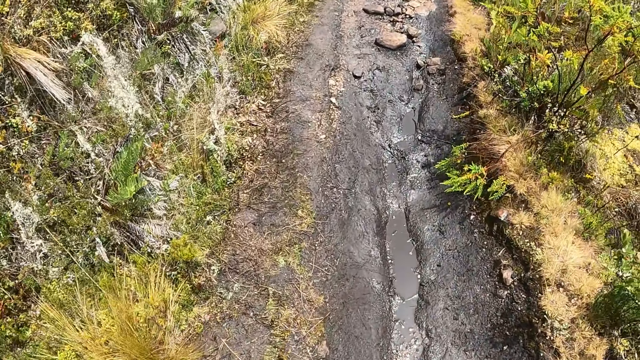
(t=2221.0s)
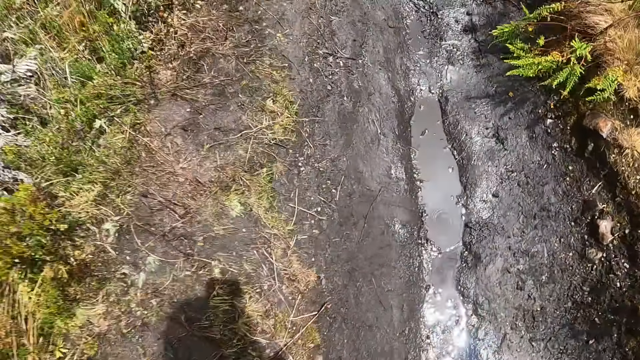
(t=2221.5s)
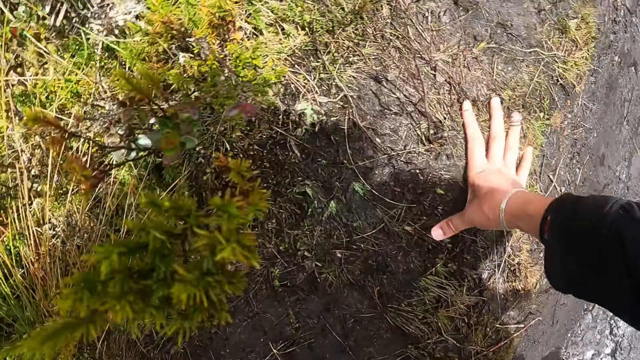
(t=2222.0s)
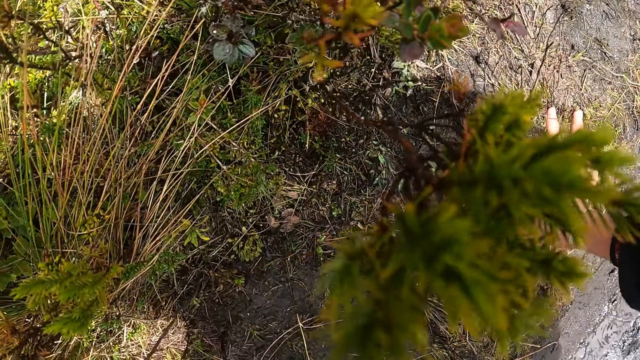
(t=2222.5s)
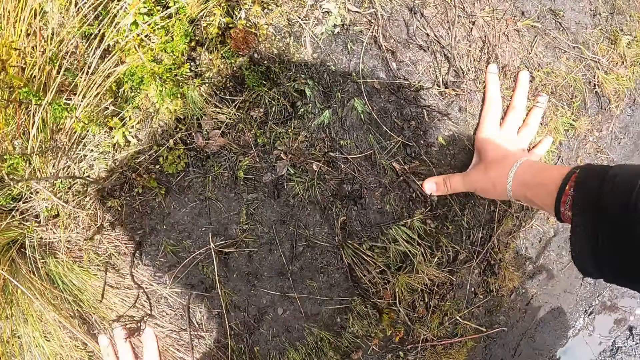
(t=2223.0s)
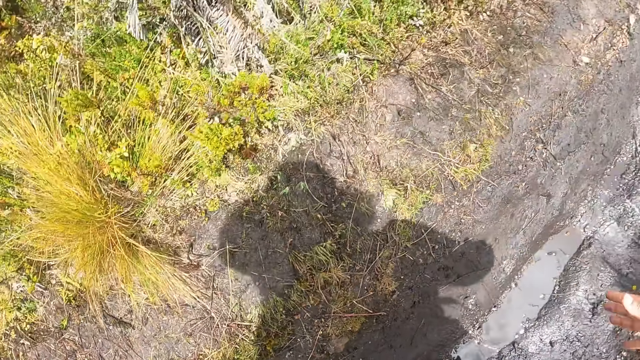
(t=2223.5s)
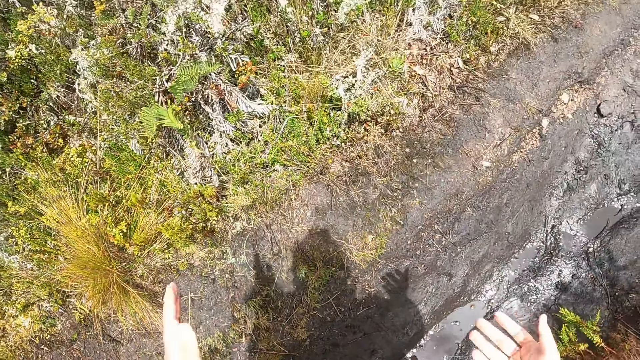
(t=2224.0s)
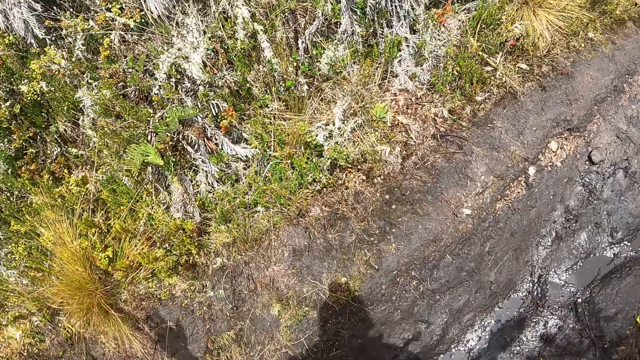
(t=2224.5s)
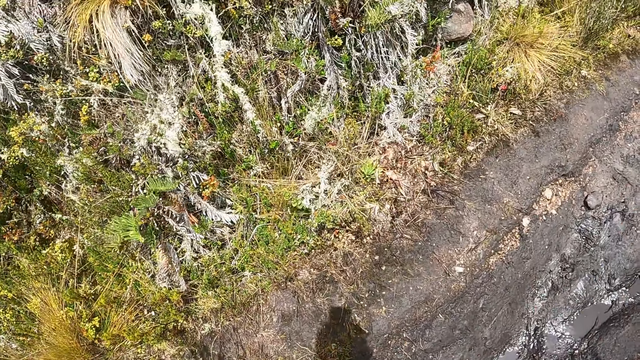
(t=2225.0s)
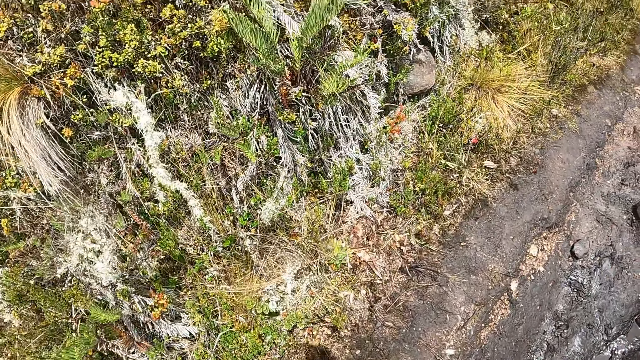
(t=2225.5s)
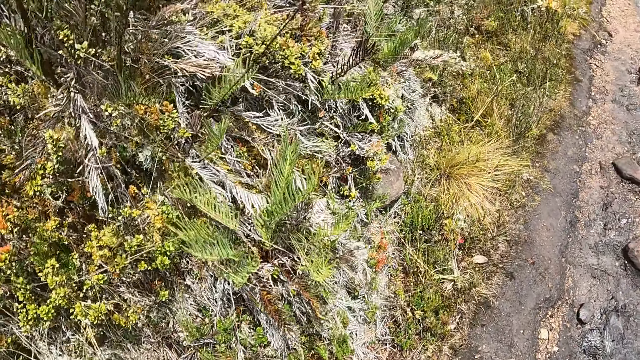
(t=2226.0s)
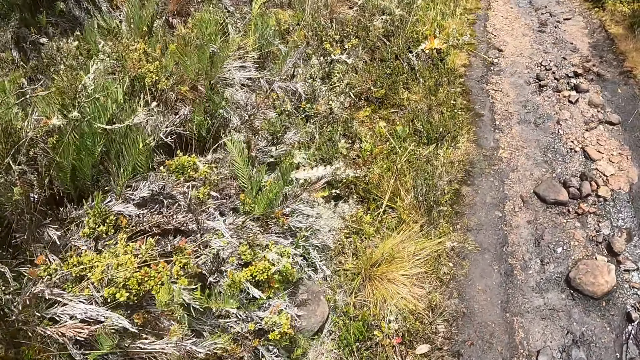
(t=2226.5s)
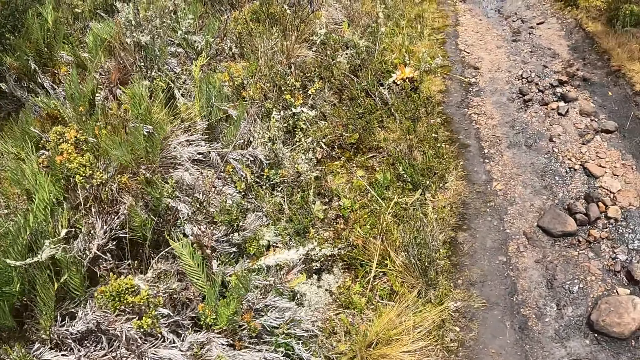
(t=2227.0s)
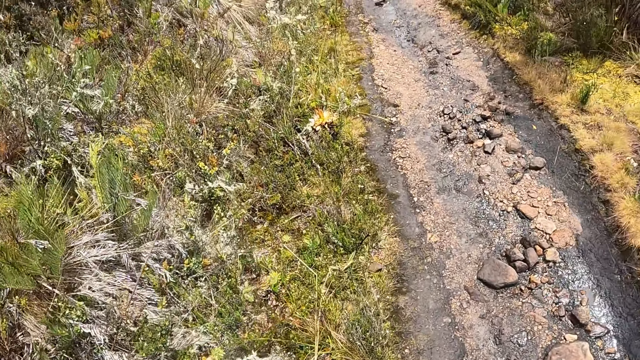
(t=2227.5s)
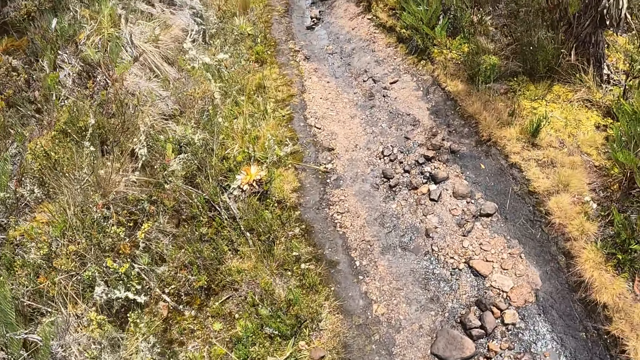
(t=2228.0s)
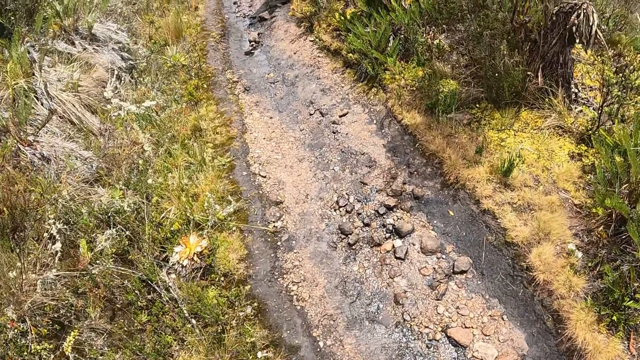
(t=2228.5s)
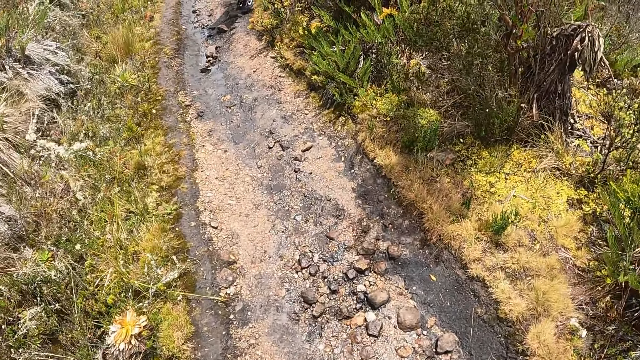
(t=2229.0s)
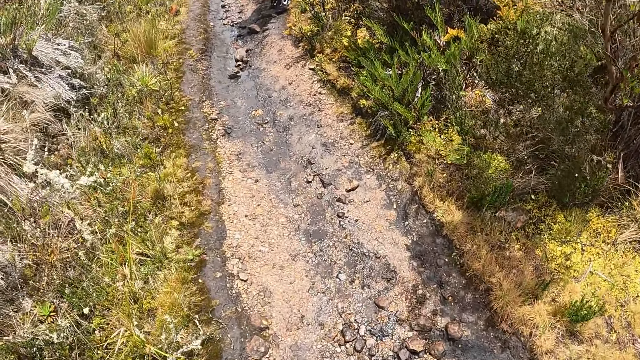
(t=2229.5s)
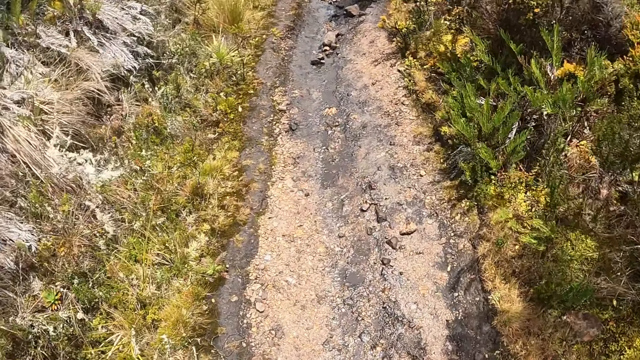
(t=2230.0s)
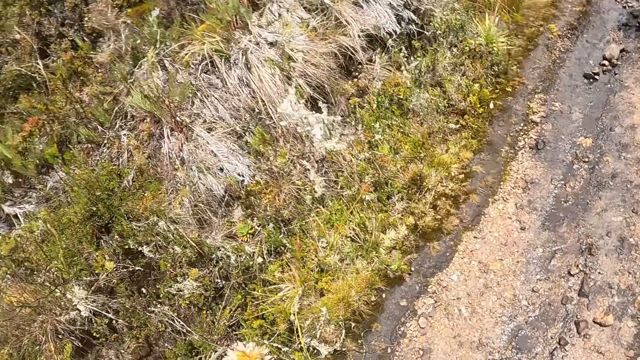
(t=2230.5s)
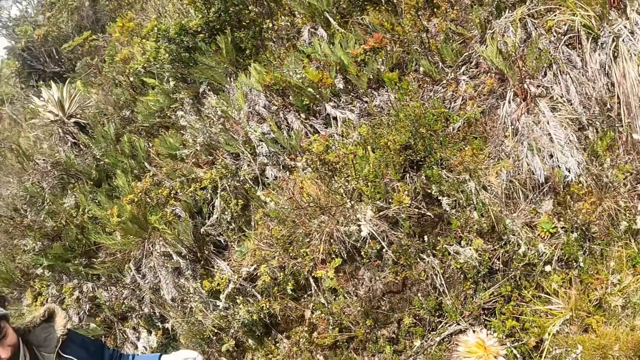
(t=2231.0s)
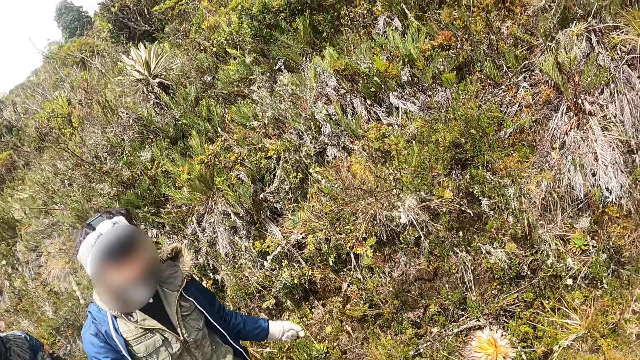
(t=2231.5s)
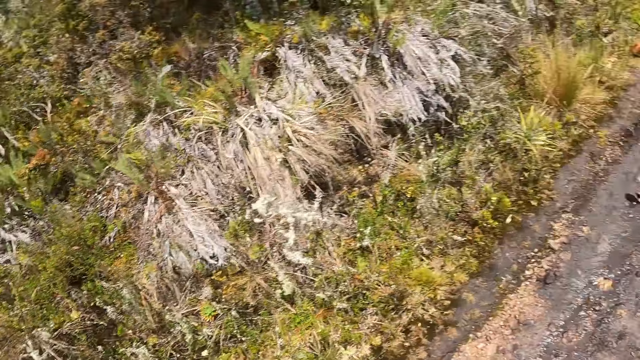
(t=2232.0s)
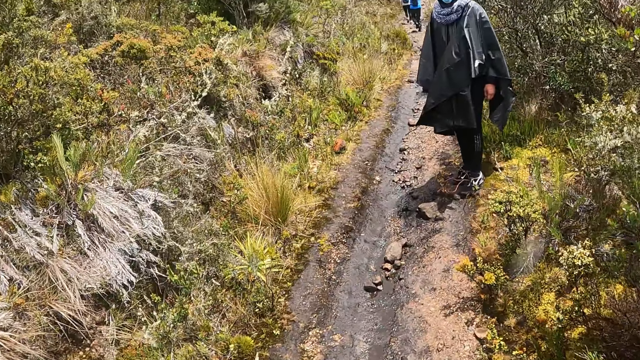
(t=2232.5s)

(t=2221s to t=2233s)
The camera wearer touches the ground. They fall to the floor with both hands. They walk along the pathway in the forest with the group of people.

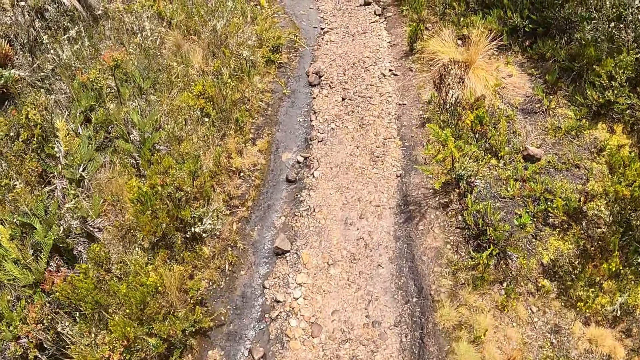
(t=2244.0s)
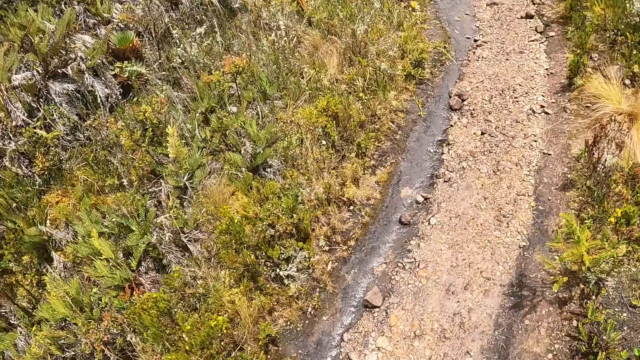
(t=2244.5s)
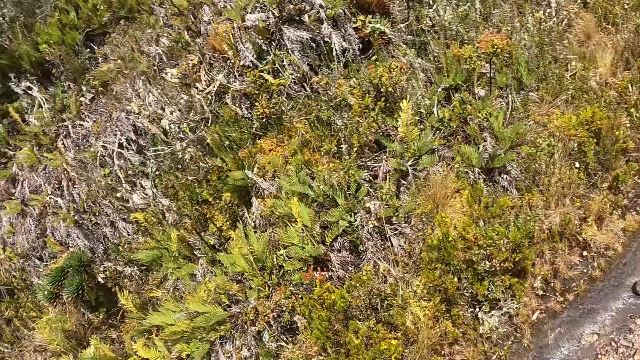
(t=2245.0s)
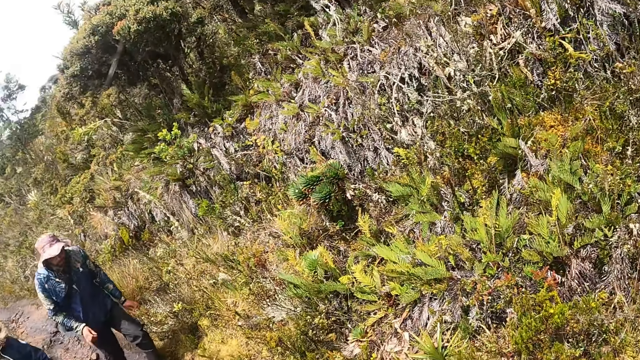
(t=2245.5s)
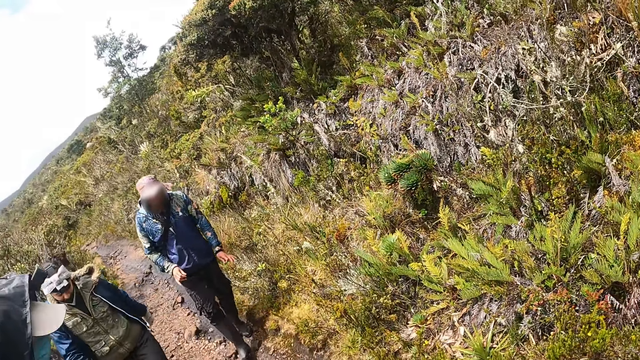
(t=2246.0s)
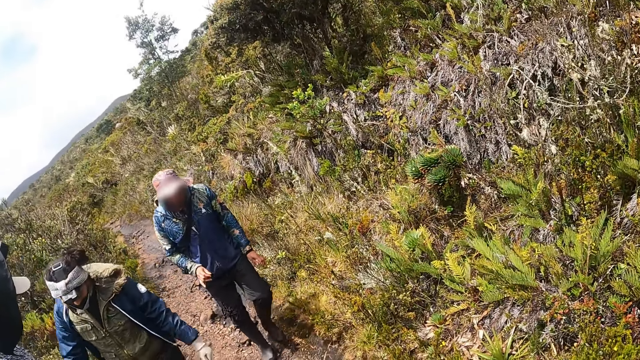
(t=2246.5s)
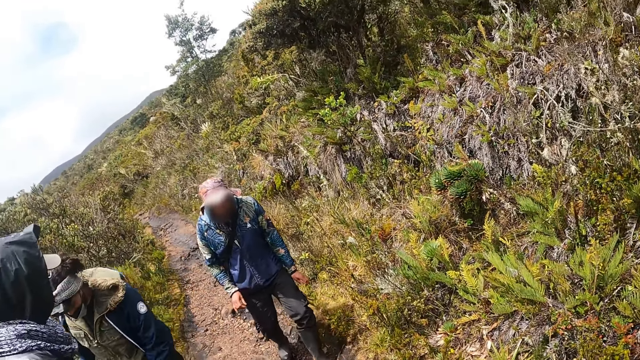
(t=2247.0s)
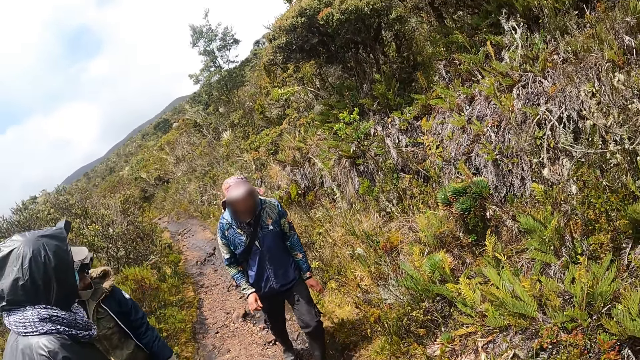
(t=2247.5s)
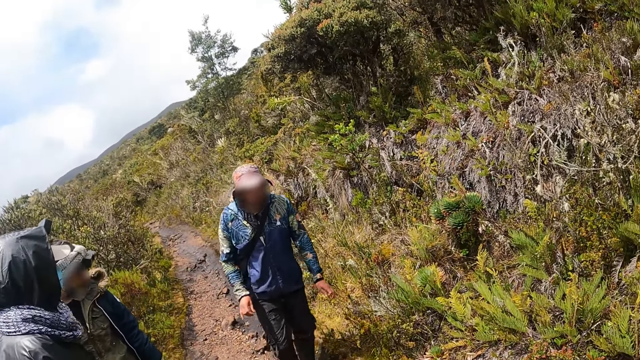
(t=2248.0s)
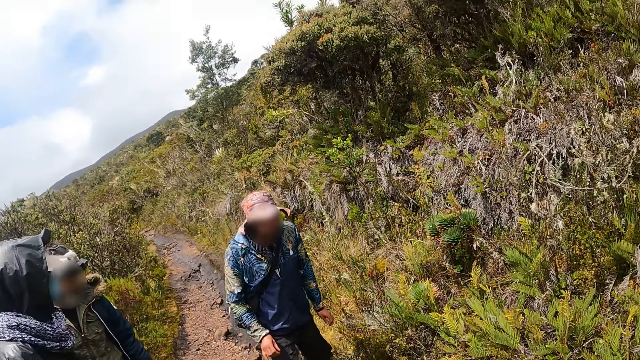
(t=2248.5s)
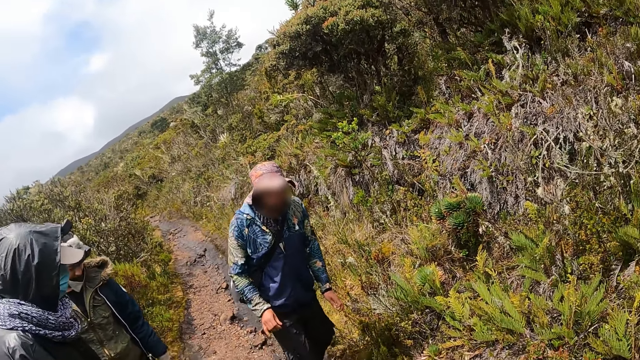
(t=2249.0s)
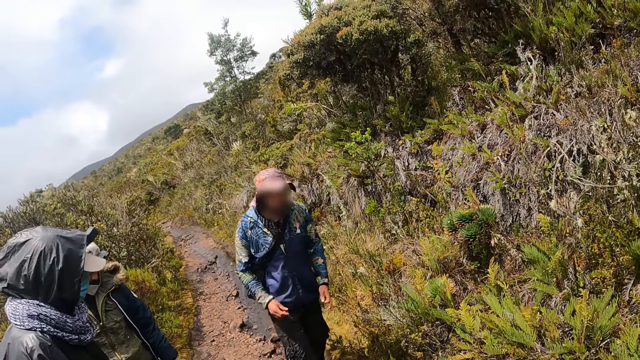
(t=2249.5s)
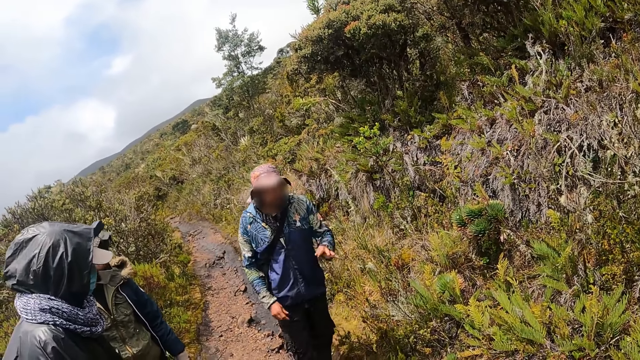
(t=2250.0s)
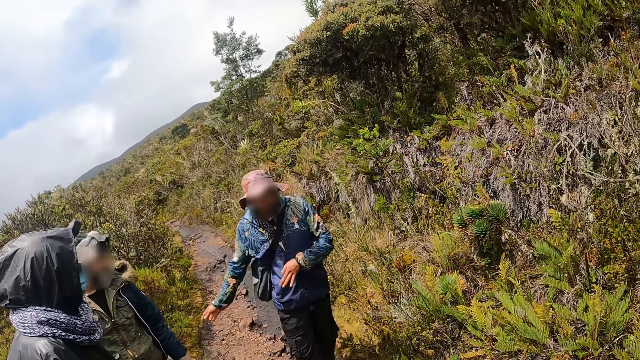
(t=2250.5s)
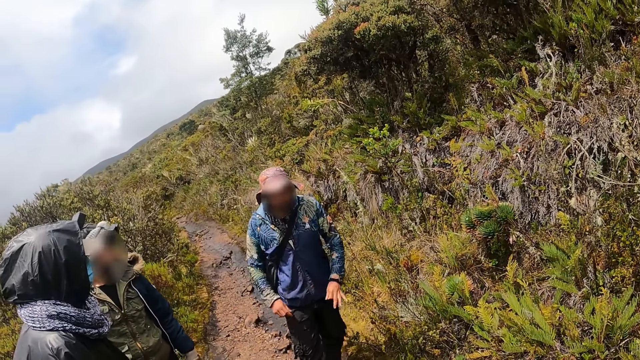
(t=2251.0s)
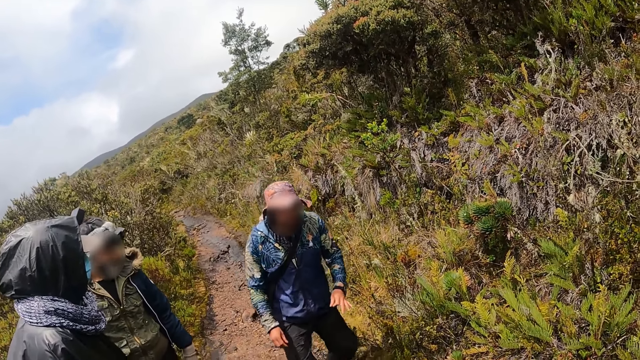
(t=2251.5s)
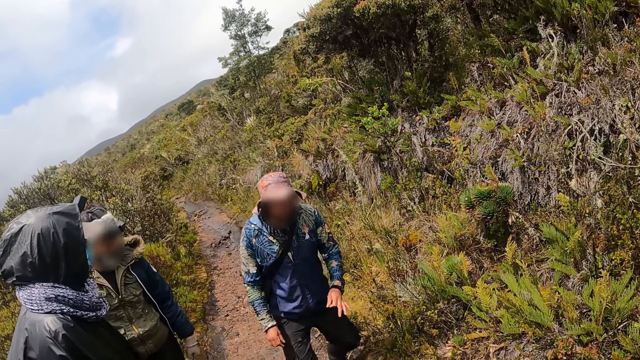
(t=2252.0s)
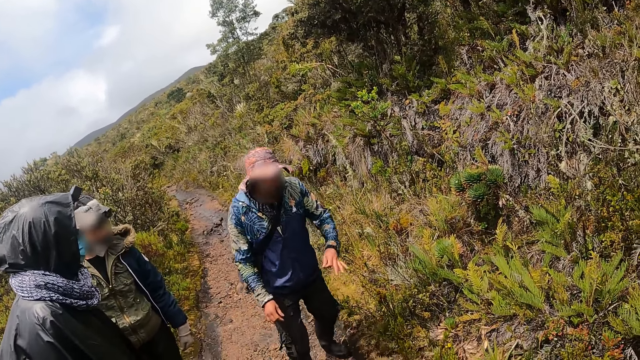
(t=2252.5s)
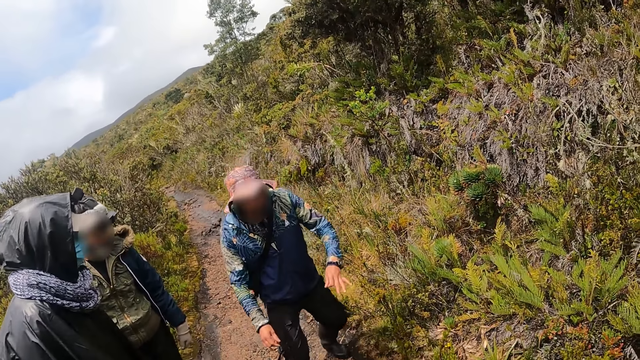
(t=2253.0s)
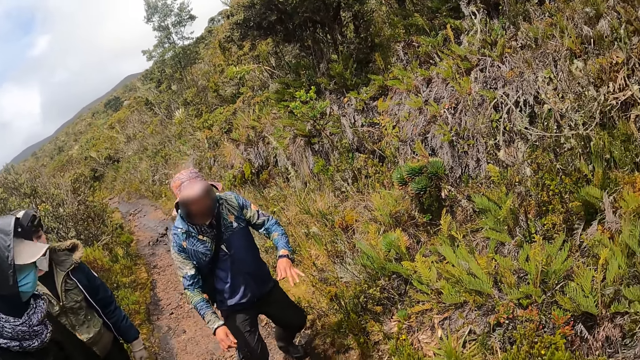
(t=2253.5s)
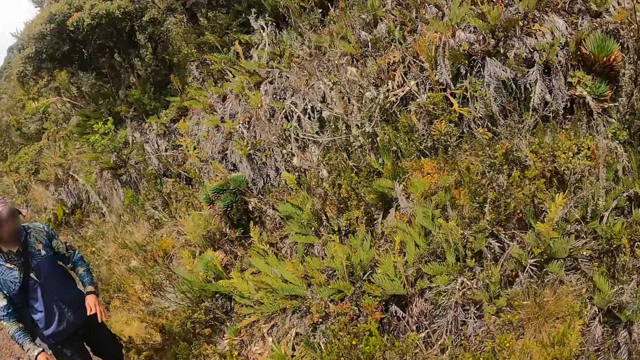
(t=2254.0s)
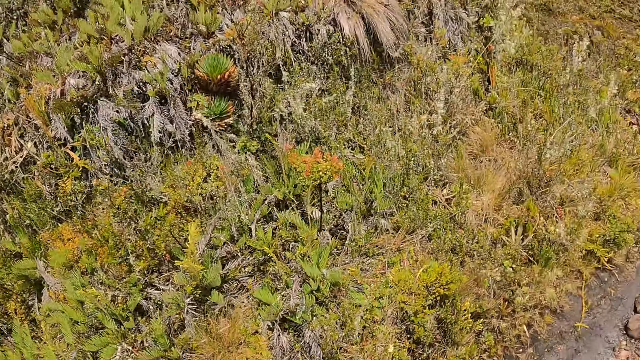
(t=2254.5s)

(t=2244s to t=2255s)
A man interacts with the group of people. The camera wearer stares at the man.
